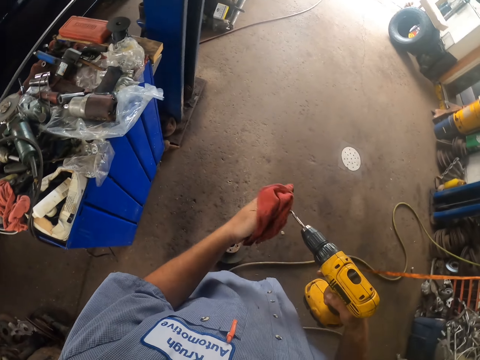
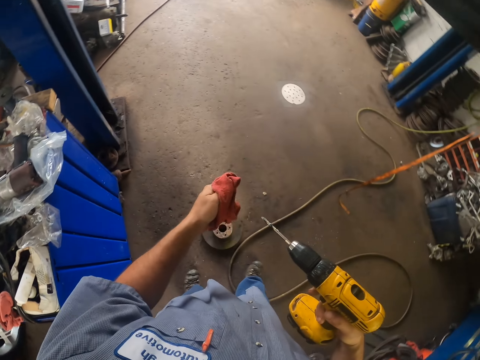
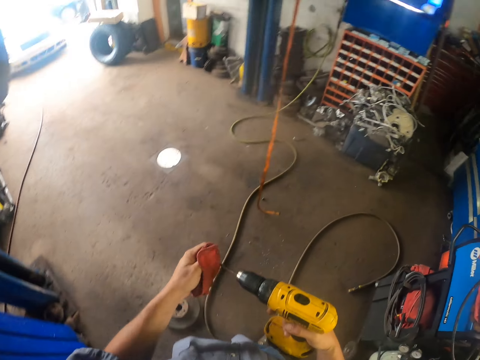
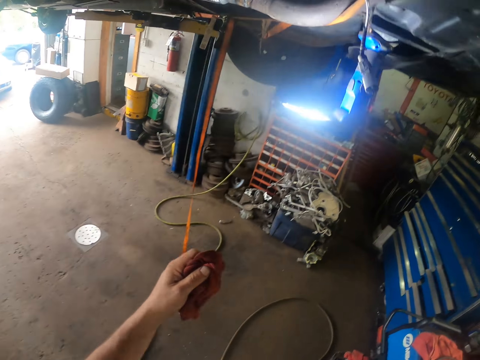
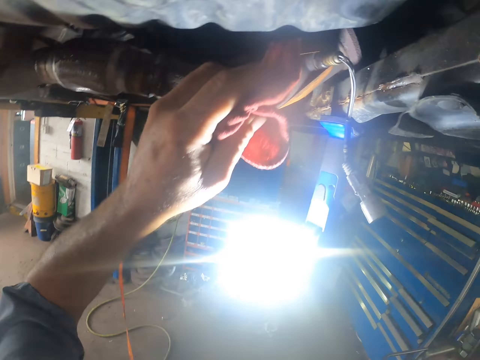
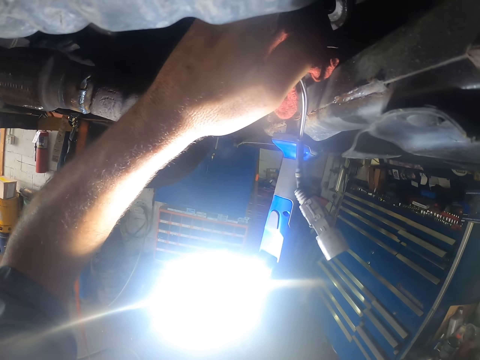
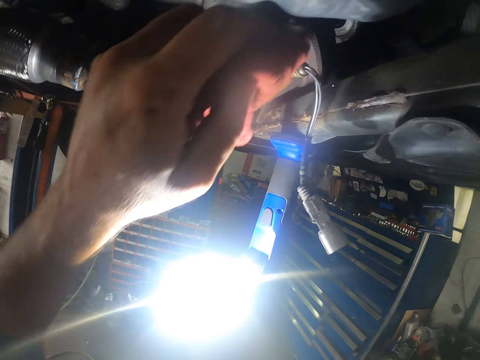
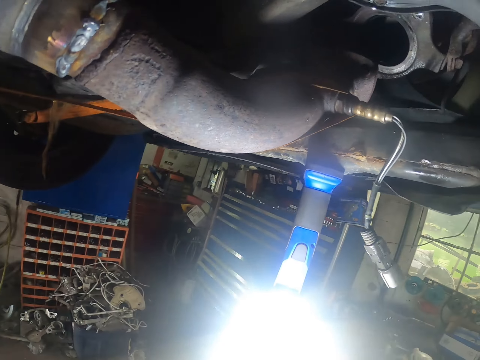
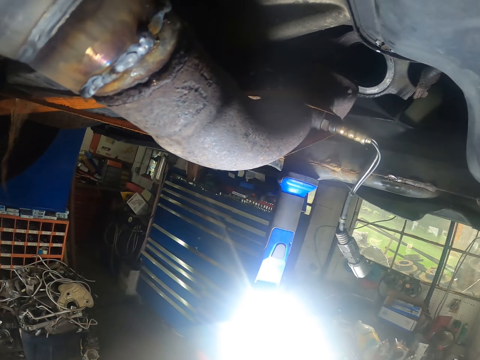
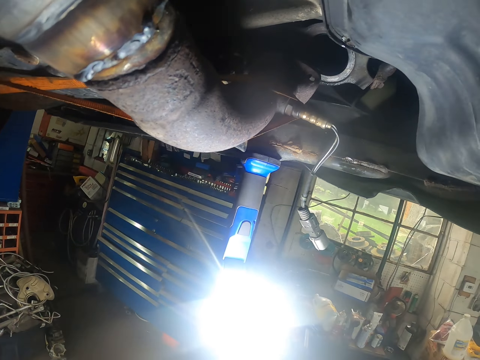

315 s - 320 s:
The camera wearer wipes the power drill. They wipe the engine of the car. They touch the car. They look at the engine.

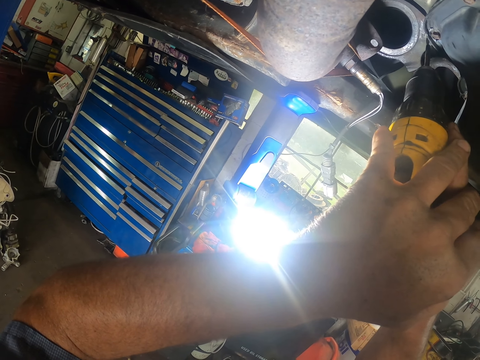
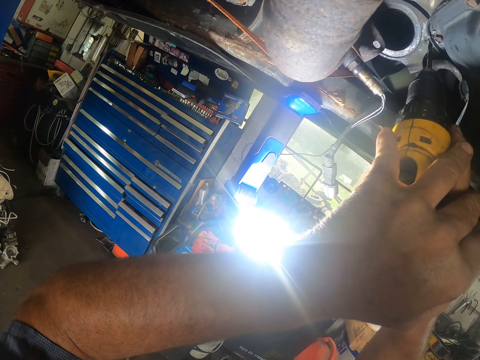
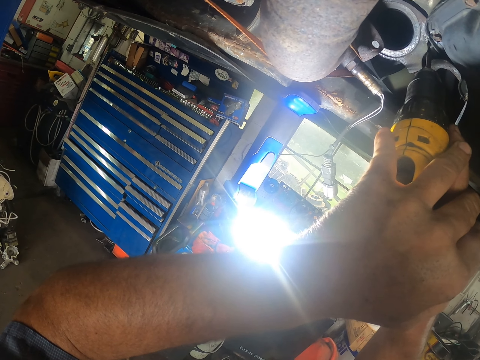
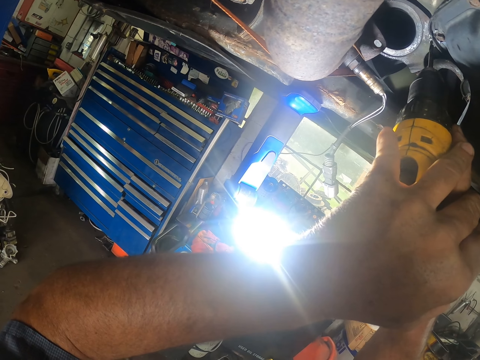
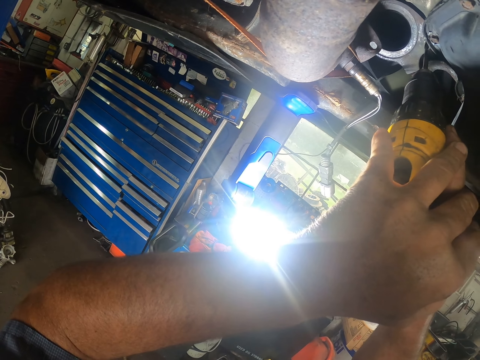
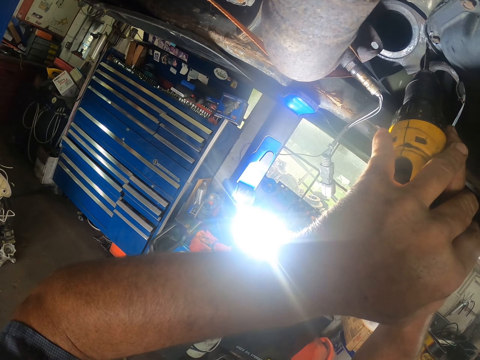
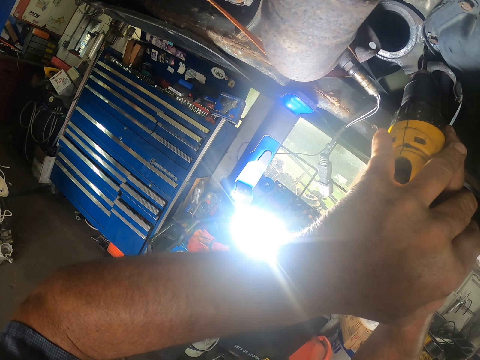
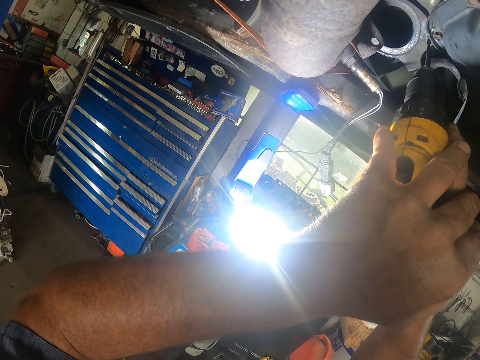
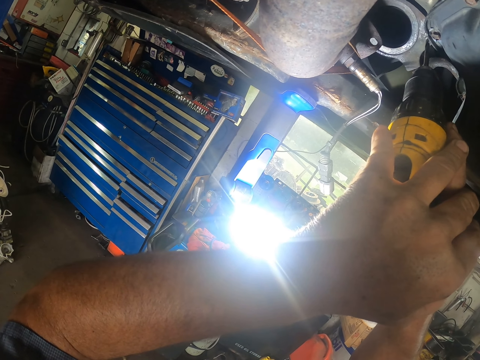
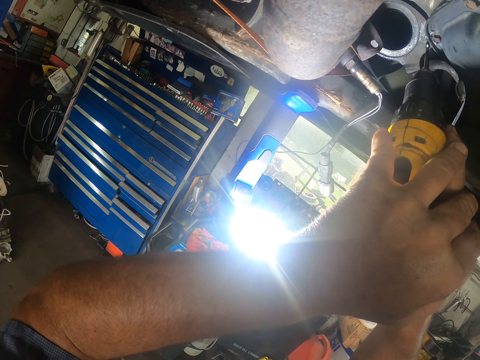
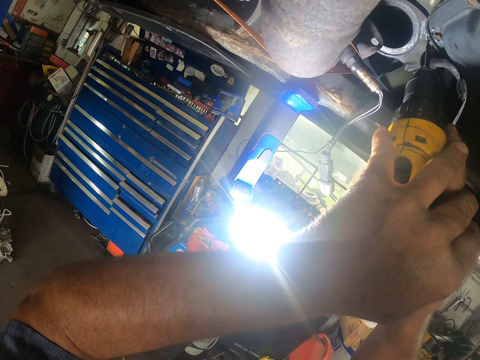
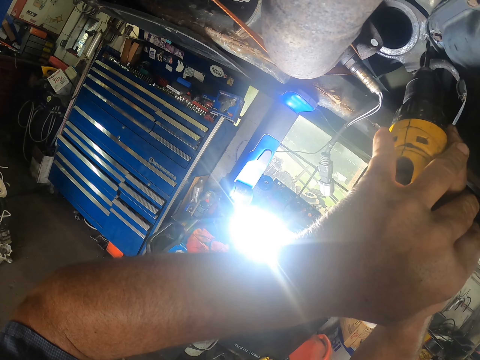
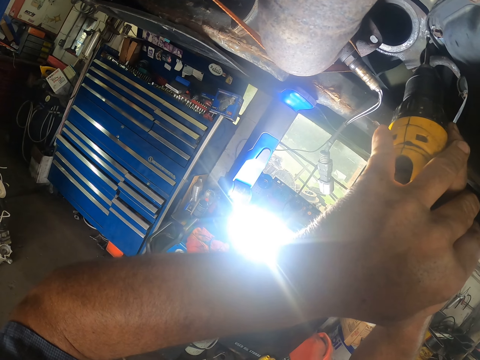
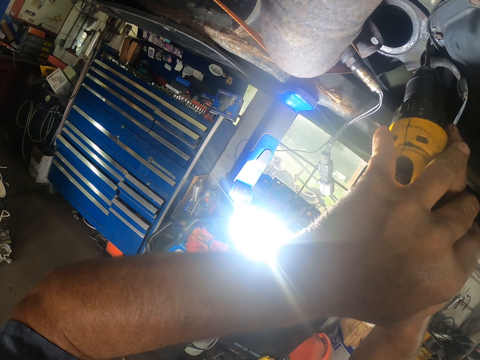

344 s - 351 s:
The camera wearer drills the engine.

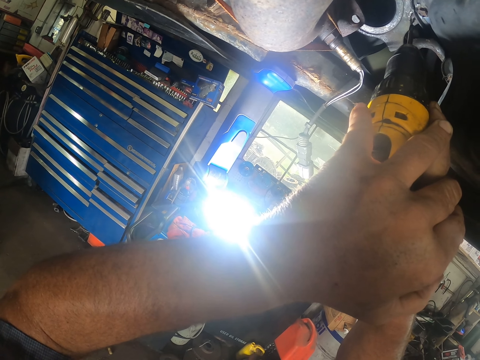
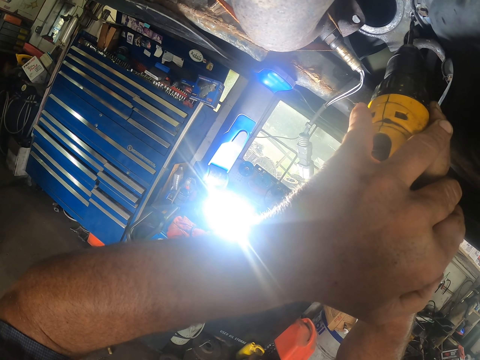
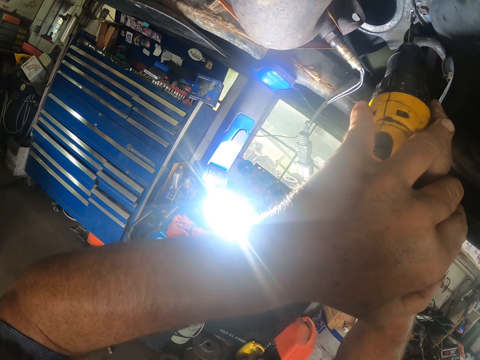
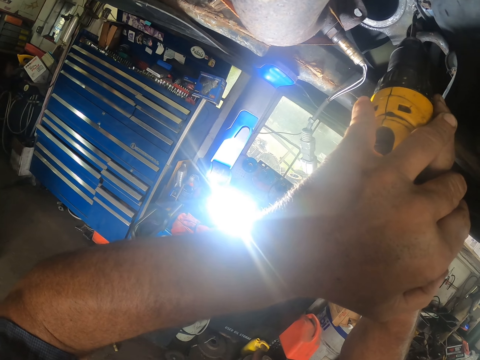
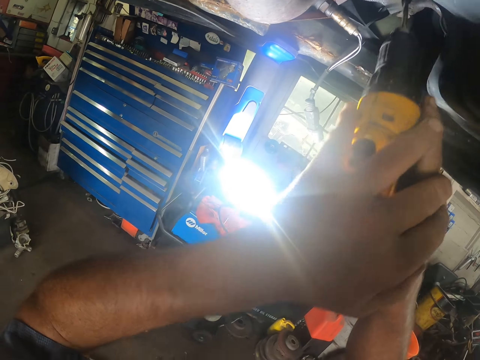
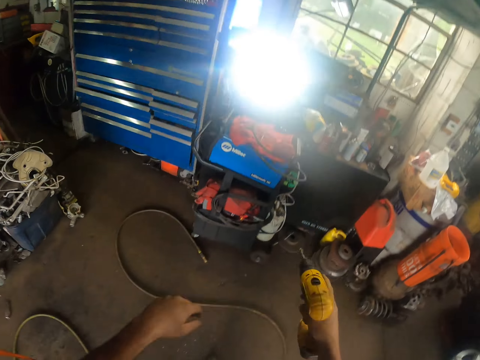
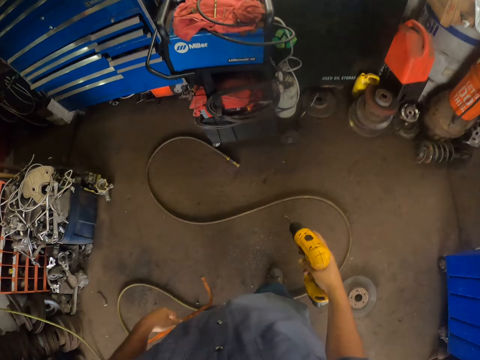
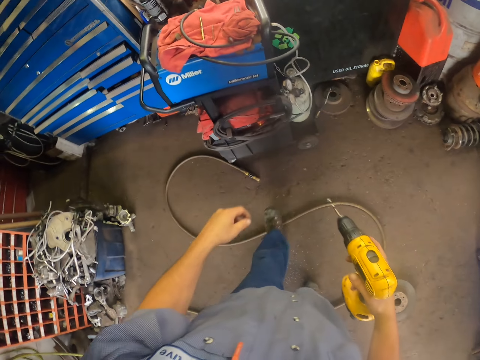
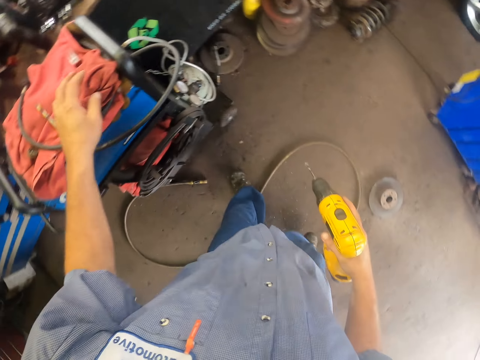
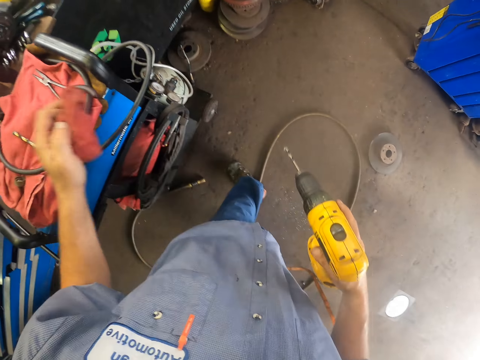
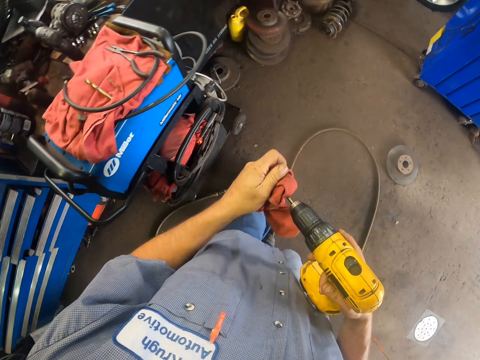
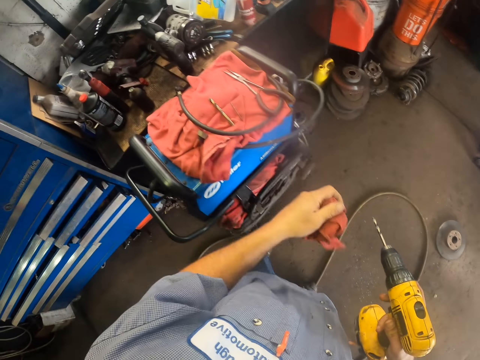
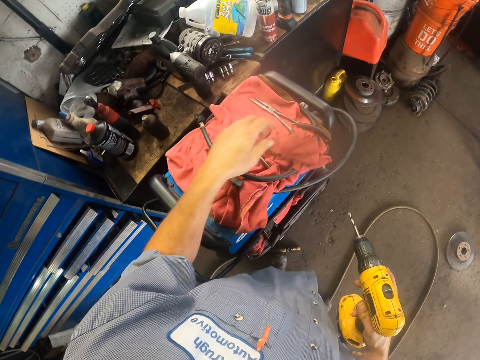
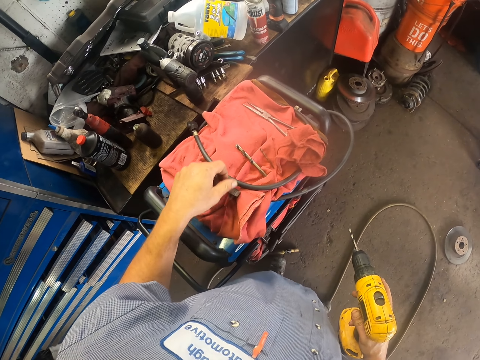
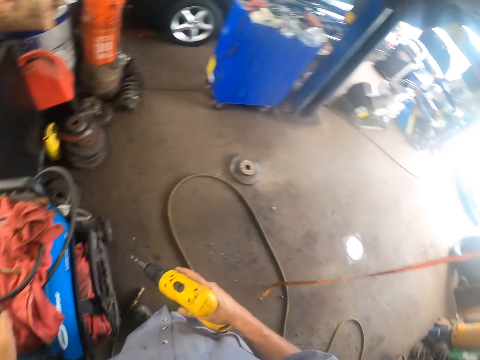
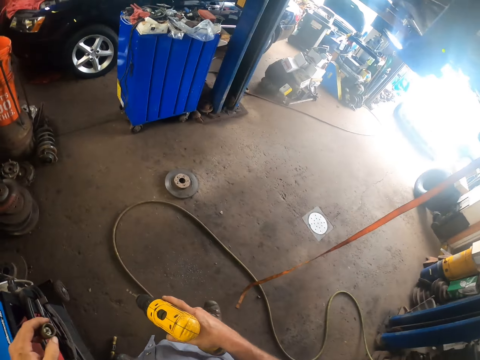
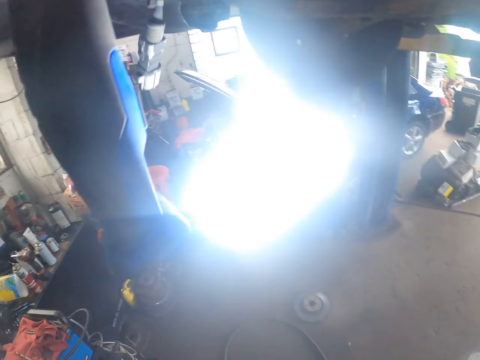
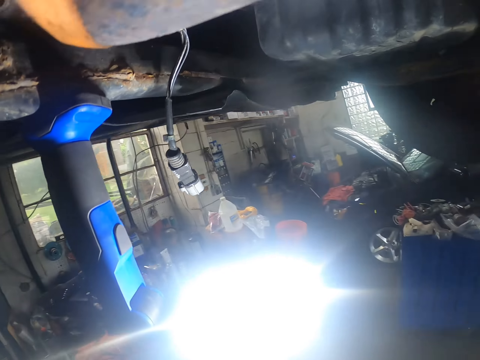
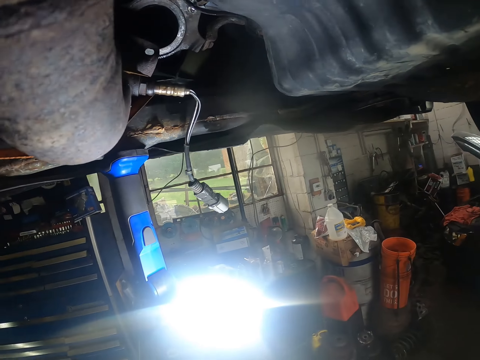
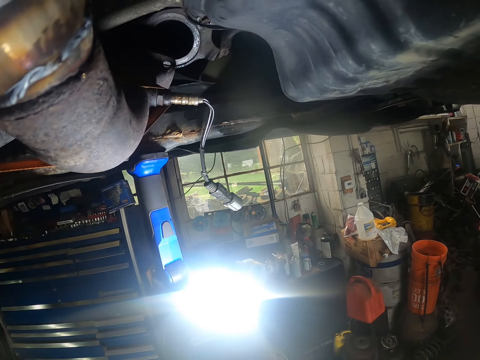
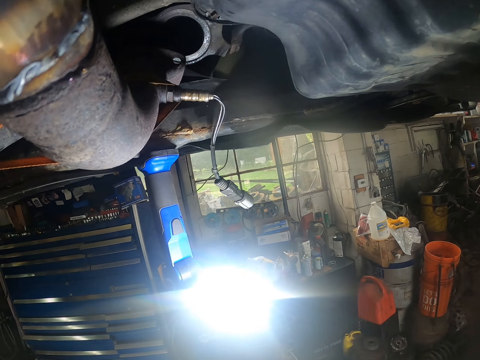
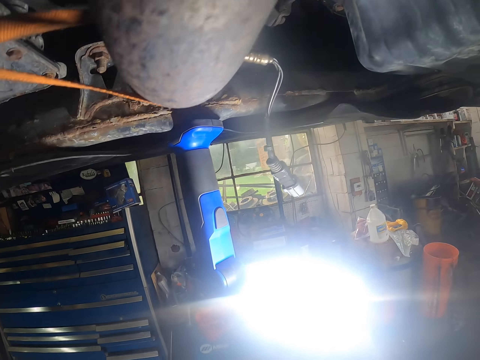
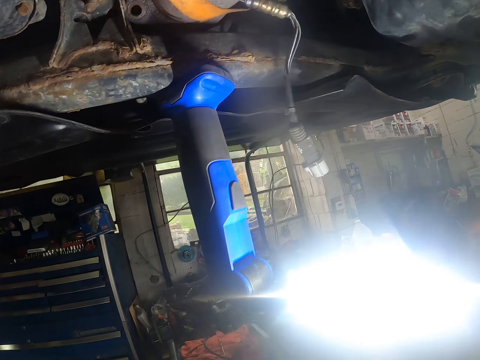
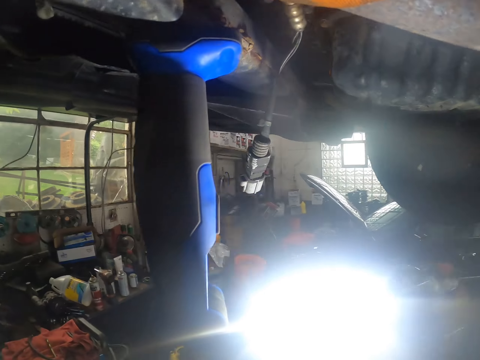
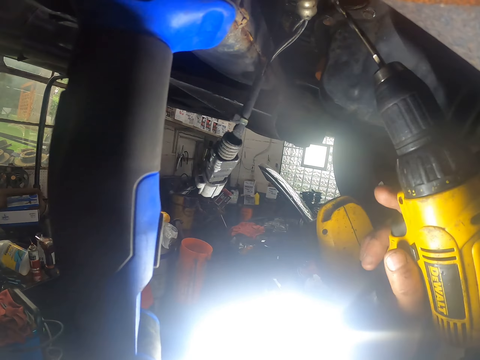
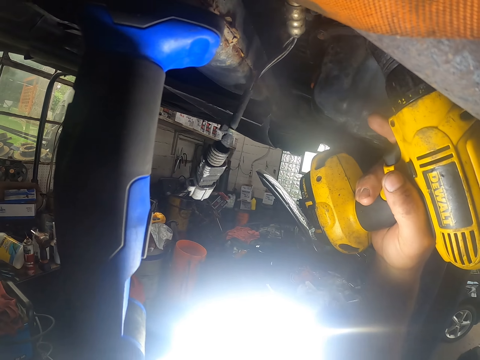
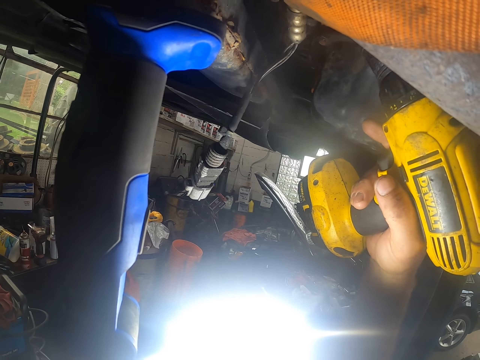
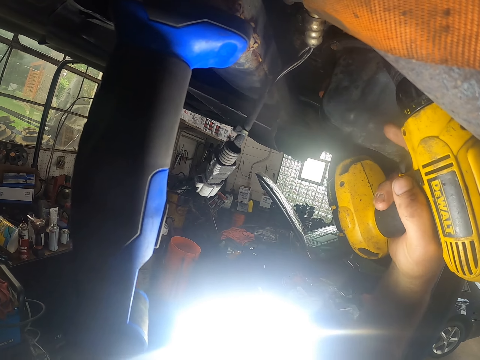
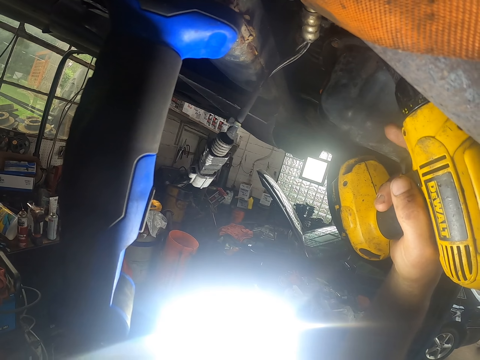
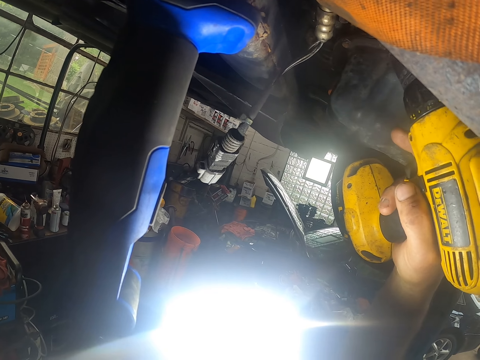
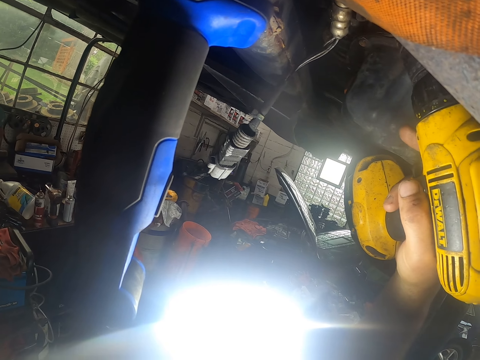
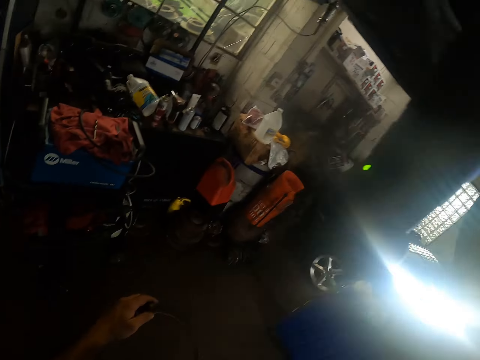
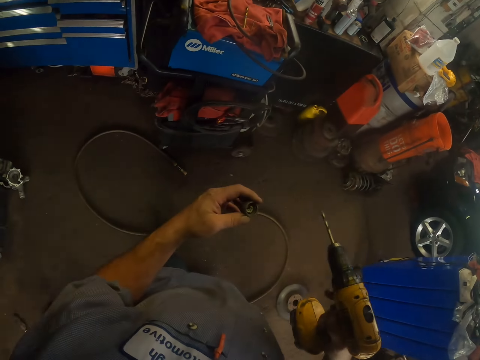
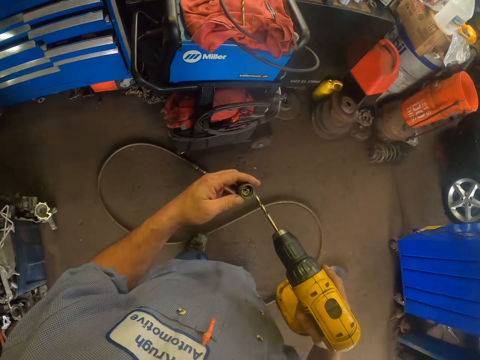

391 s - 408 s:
The camera wearer stops drilling the engine. They pick up a piece of cloth. They wipe the power drill. They drop the piece of cloth. They look around. They look at the engine. They drill the car. They stop drilling.
